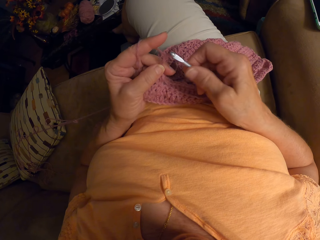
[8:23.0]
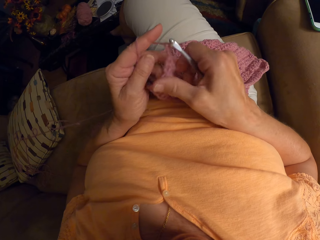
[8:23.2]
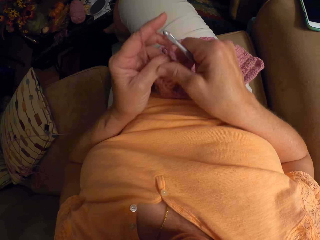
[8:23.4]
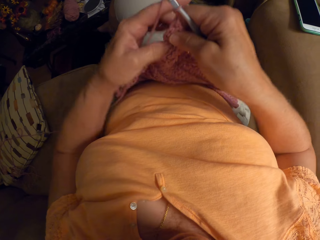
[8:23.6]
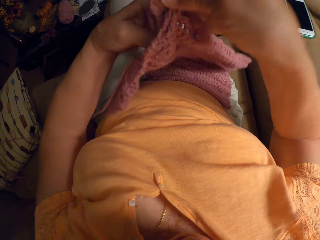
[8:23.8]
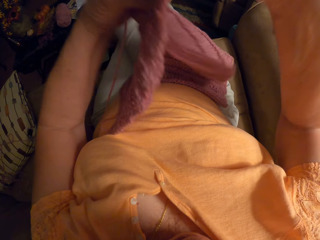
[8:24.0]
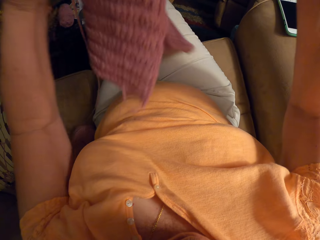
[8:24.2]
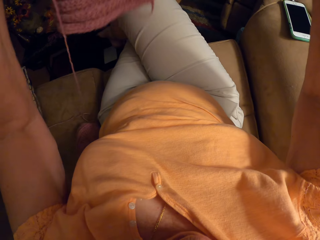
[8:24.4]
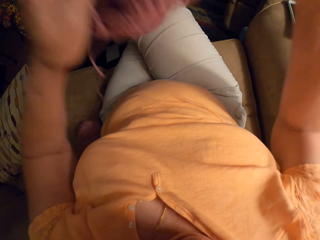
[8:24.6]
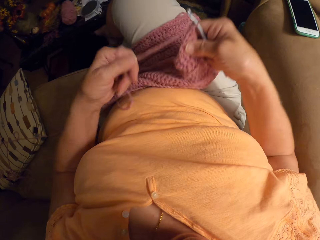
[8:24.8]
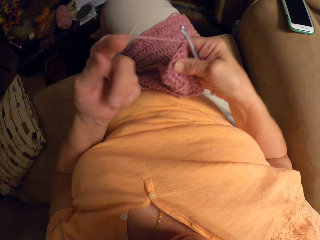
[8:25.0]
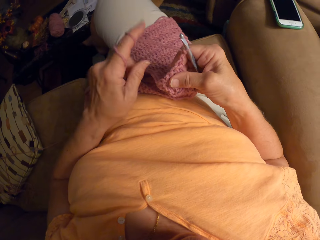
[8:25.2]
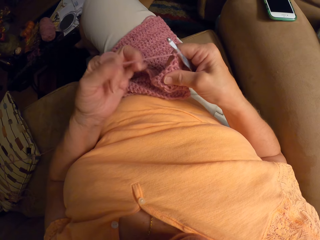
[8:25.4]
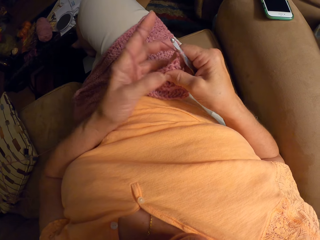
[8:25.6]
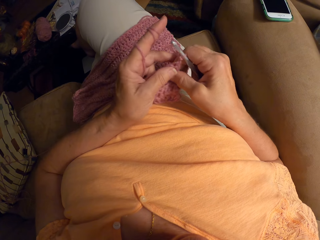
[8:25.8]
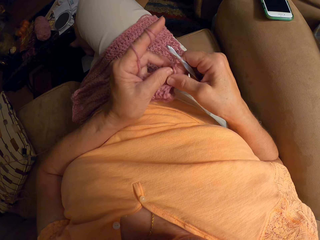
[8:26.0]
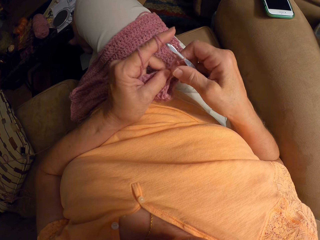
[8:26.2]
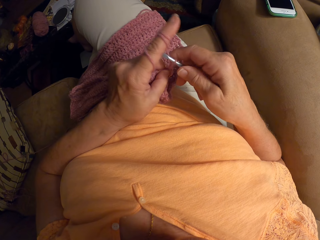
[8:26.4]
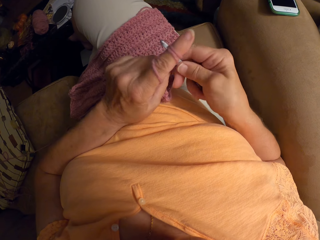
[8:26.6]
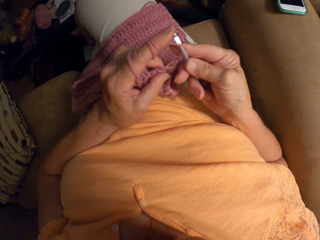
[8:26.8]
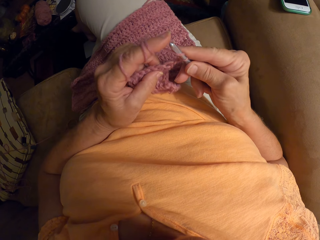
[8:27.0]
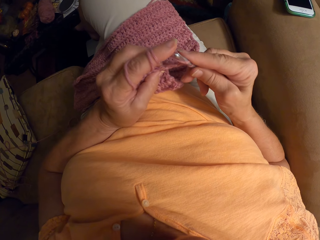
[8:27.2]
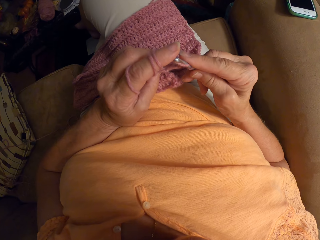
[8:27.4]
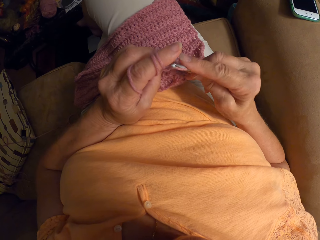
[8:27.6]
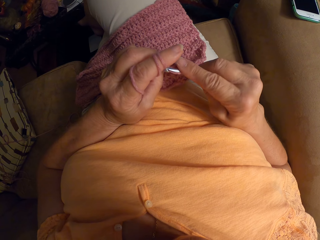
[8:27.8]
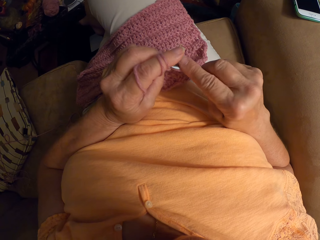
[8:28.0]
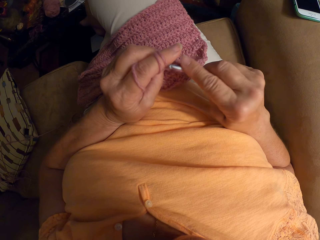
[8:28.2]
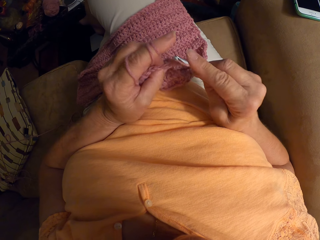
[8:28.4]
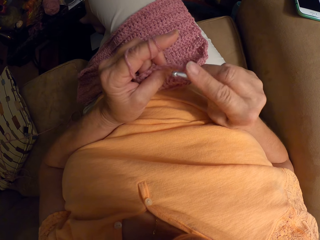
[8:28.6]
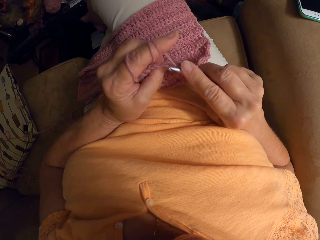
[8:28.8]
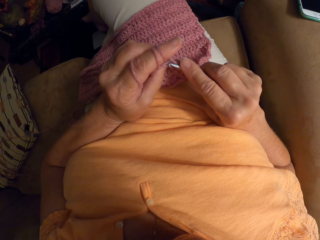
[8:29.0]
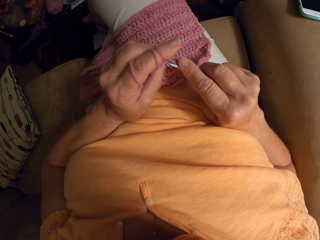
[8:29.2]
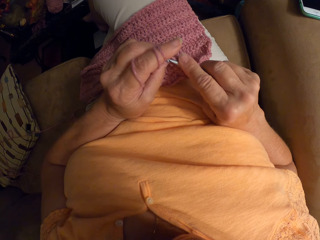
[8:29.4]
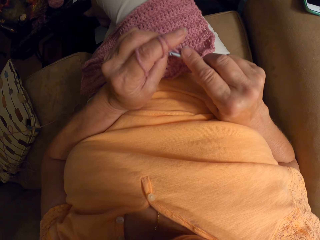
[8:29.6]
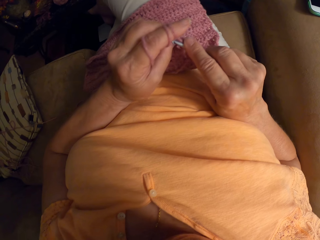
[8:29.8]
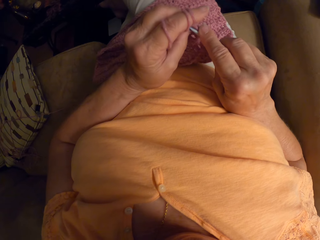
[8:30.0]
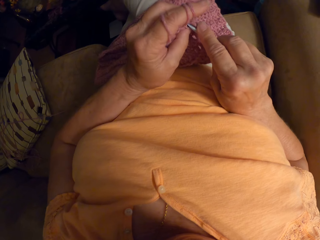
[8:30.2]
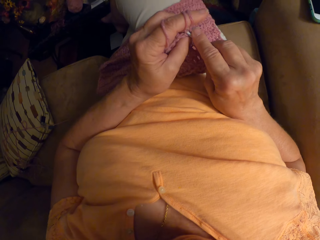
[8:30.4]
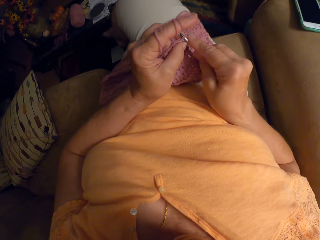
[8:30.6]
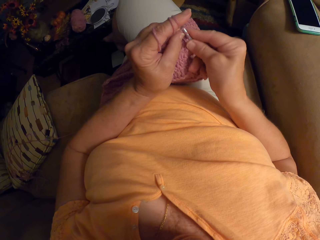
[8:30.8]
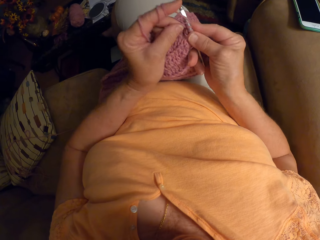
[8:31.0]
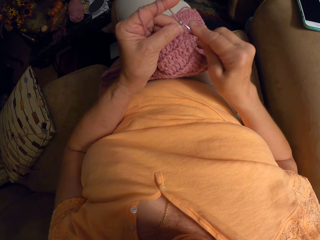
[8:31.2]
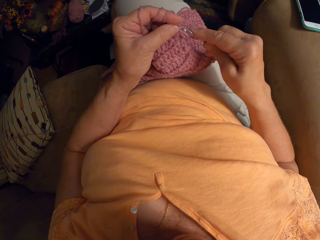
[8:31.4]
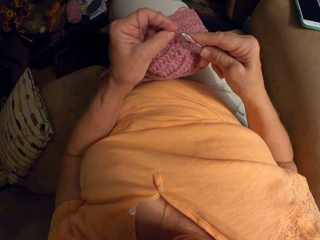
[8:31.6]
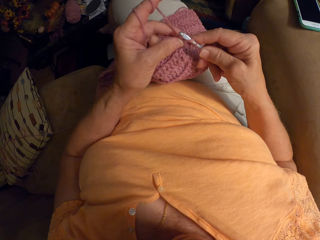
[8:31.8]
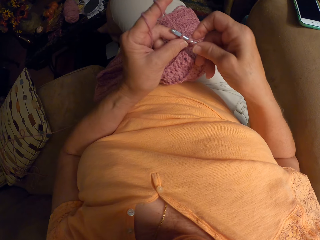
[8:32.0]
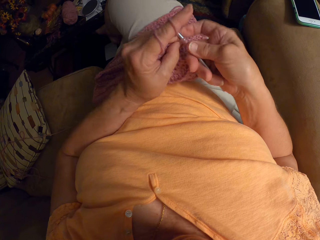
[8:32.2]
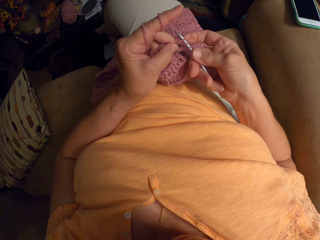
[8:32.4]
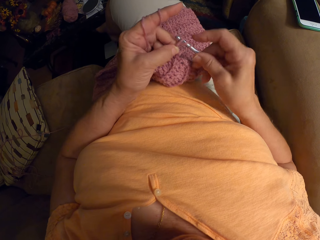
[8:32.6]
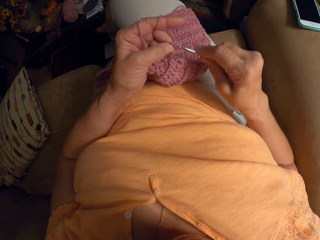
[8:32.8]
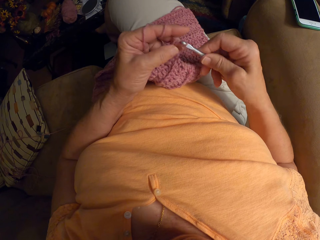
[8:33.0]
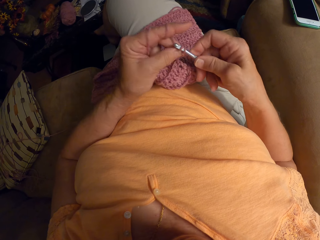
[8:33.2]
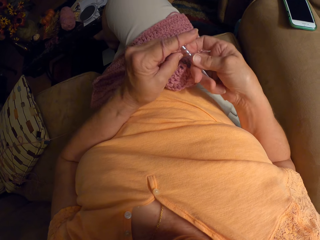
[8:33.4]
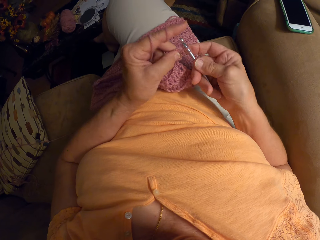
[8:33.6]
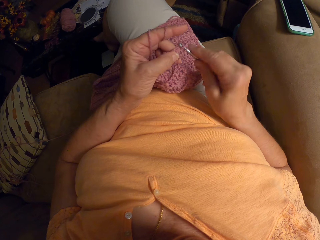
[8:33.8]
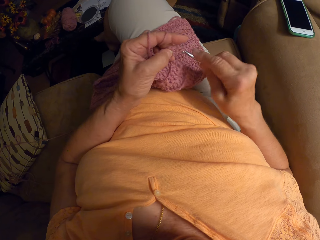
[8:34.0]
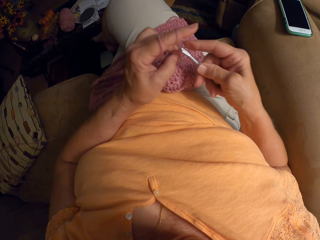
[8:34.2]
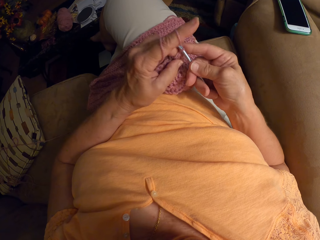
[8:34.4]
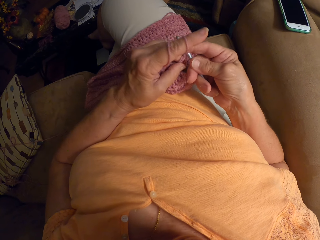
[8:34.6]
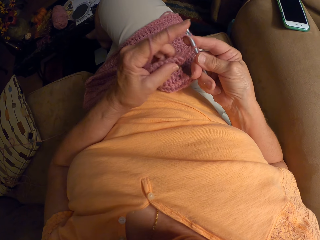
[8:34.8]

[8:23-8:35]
The camera wearer turns the crochet to its other side. She raises the garment up and lays the garment down on her lap. She wraps the yarn around her left hand. She knits the garment using a knitting needle.

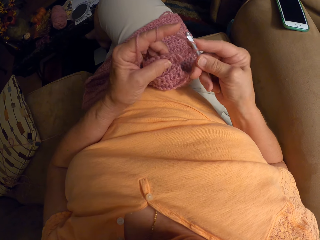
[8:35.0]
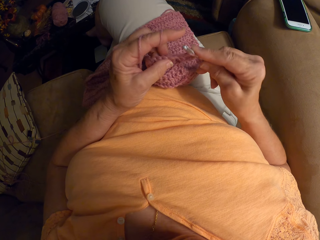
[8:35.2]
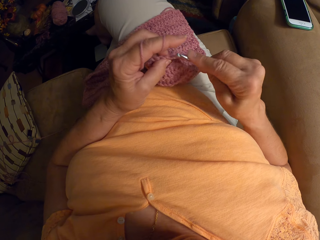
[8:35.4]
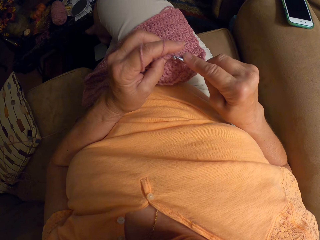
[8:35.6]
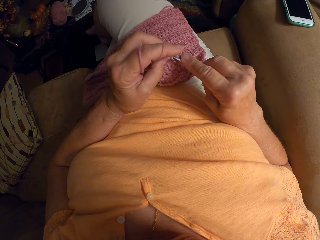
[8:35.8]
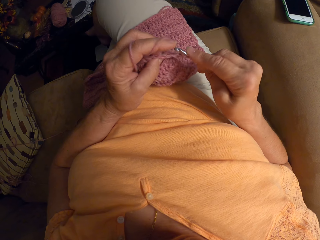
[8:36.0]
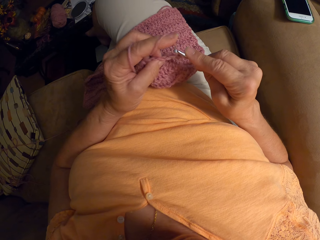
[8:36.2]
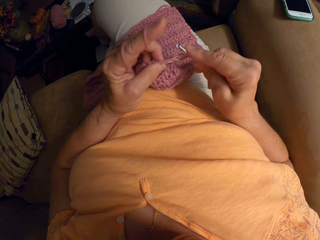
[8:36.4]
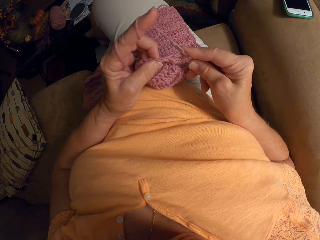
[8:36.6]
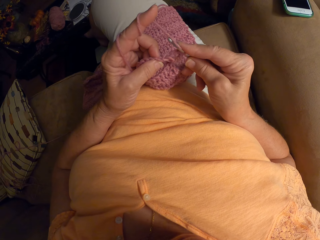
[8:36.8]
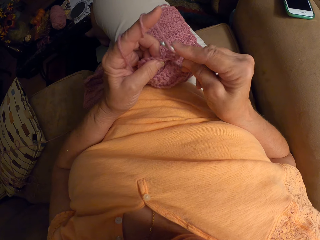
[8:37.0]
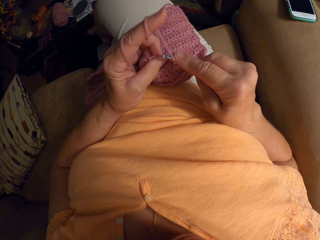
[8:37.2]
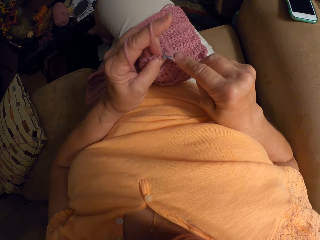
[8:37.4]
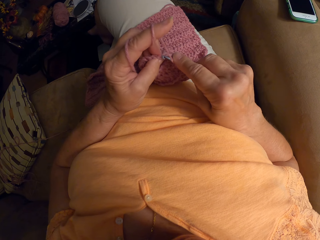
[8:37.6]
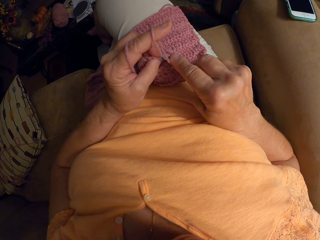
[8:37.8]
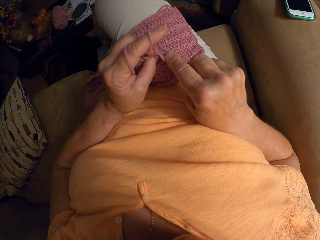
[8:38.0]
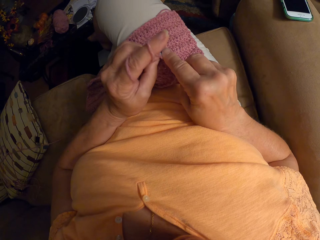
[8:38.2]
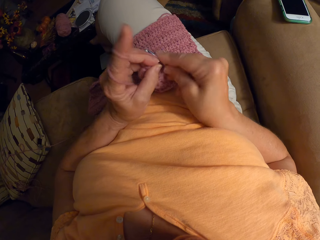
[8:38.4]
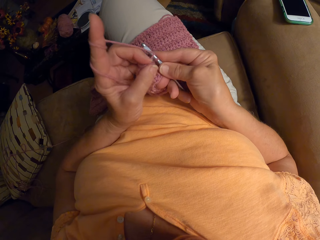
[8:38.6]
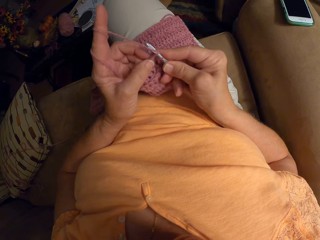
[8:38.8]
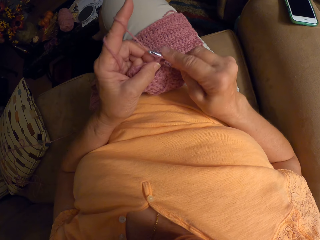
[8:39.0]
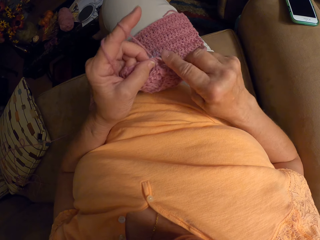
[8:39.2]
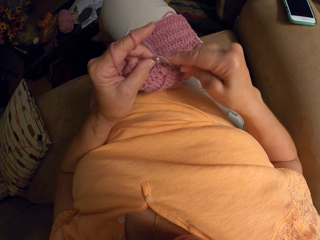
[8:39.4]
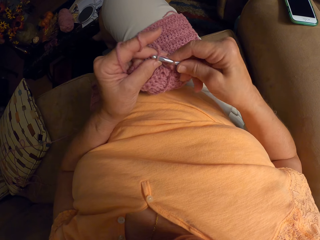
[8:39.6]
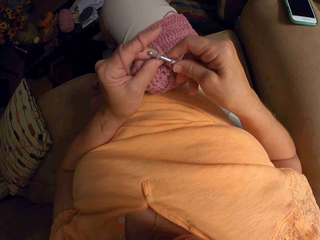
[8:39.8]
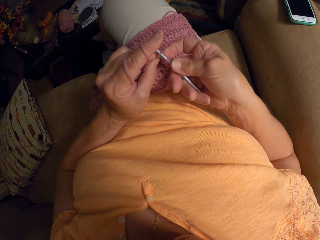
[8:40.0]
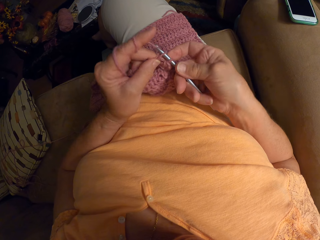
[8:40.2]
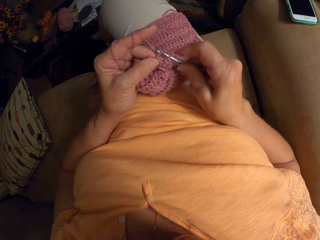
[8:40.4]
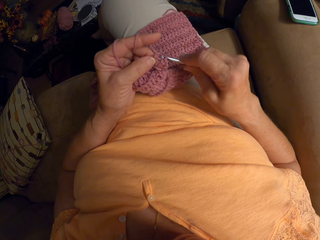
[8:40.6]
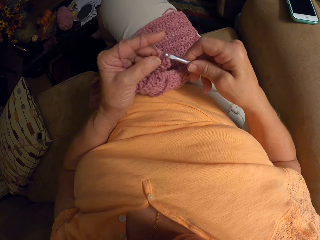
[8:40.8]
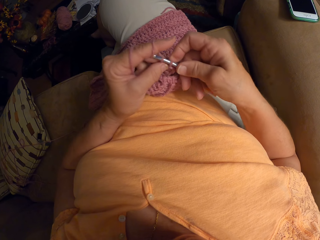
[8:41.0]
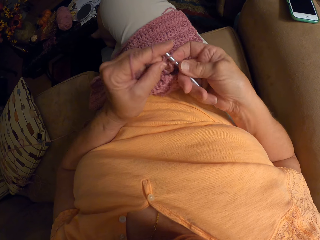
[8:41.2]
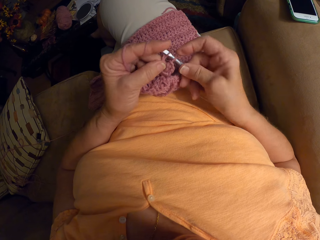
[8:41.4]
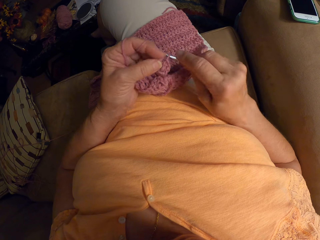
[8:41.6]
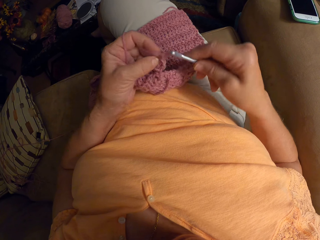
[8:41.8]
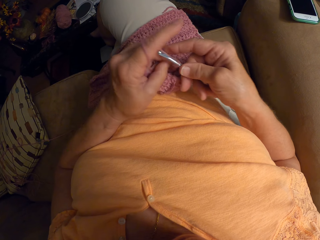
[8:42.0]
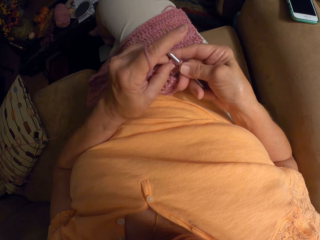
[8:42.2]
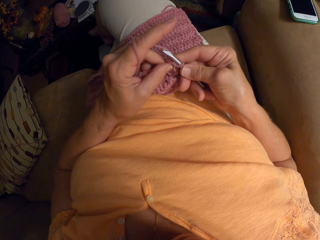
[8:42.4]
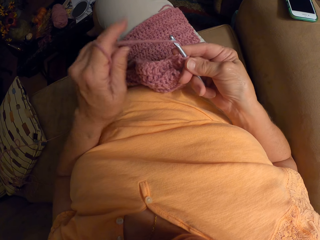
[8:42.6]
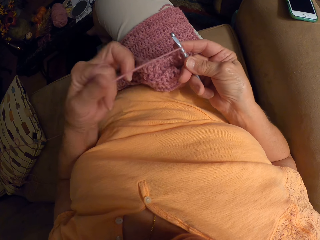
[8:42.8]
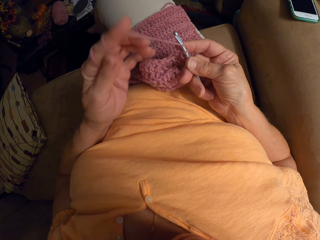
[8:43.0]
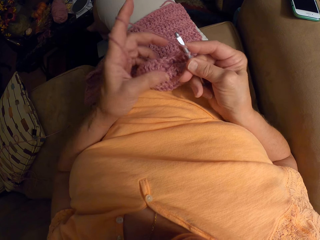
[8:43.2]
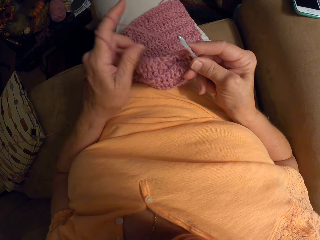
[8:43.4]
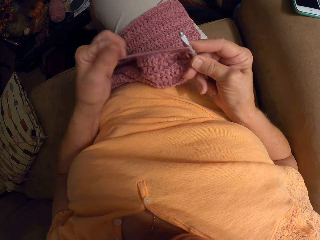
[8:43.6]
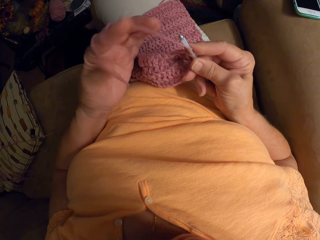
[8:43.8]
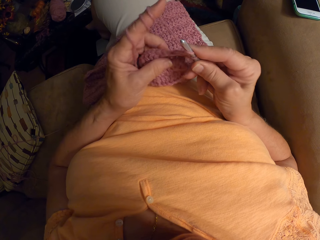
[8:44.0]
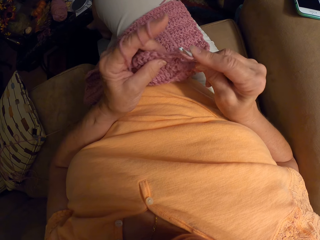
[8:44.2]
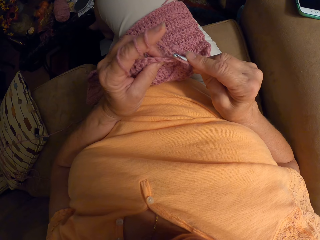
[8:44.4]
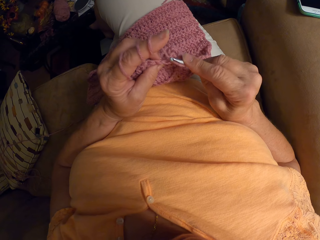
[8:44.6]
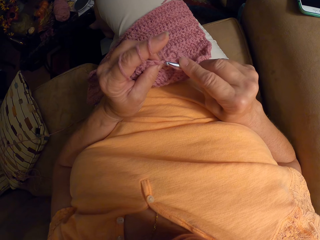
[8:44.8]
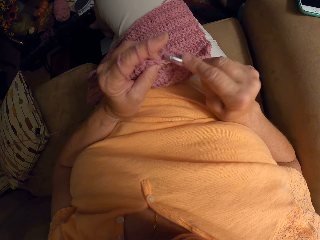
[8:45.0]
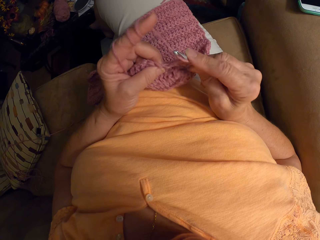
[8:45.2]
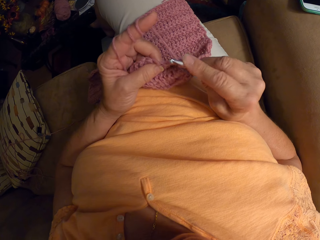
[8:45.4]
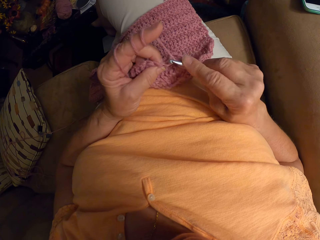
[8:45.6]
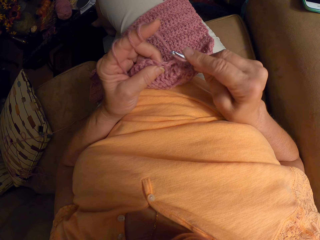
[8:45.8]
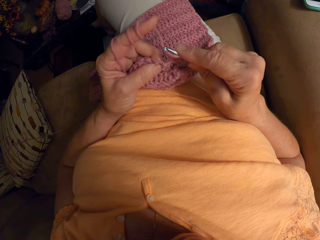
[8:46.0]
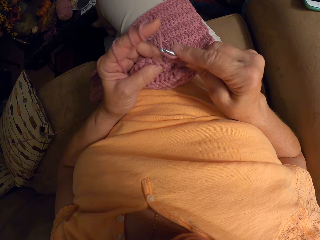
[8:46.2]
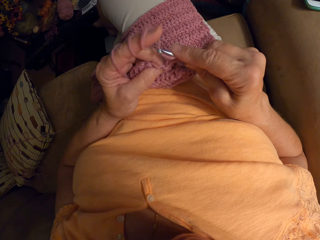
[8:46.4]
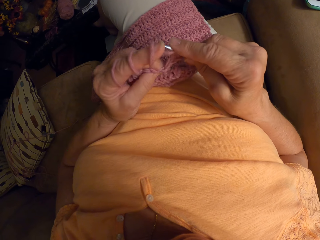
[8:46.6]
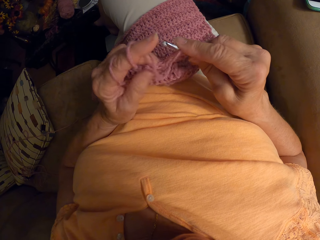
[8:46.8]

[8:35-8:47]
The camera wearer wraps the yarn around her left hand. She knits a garment using a knitting needle.
